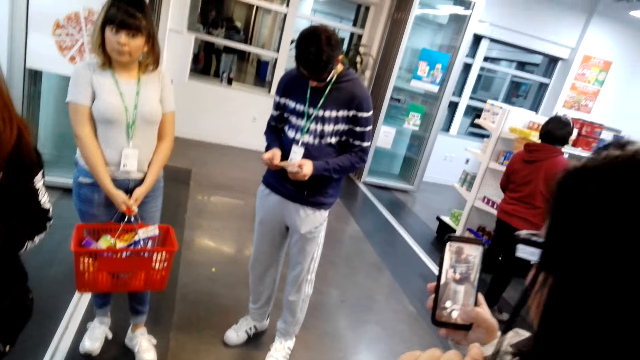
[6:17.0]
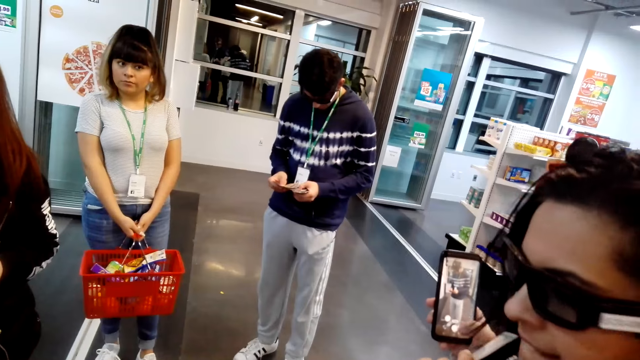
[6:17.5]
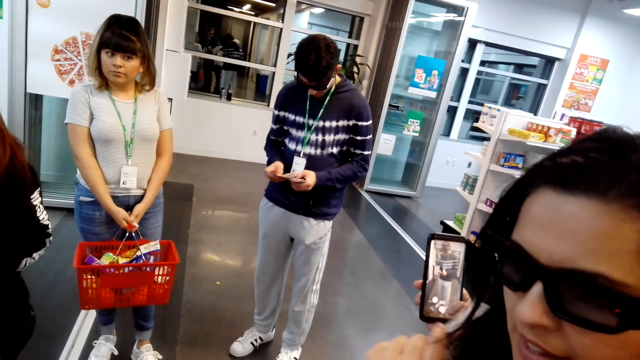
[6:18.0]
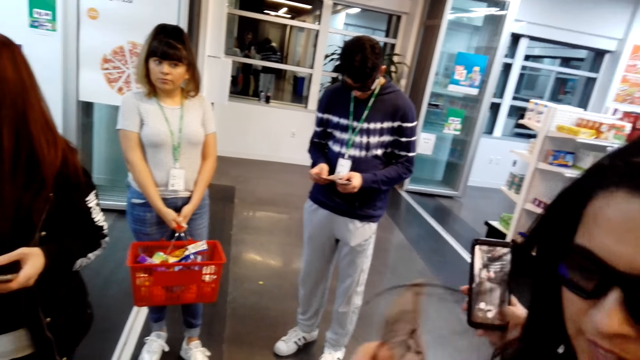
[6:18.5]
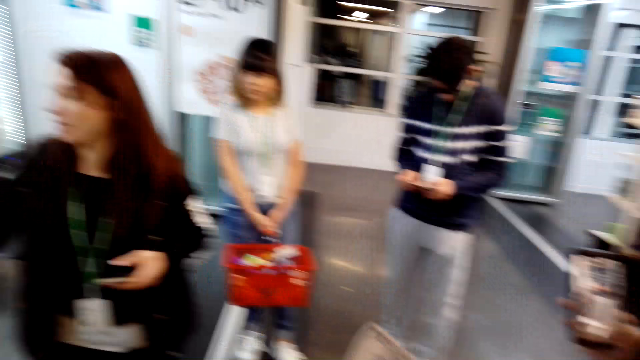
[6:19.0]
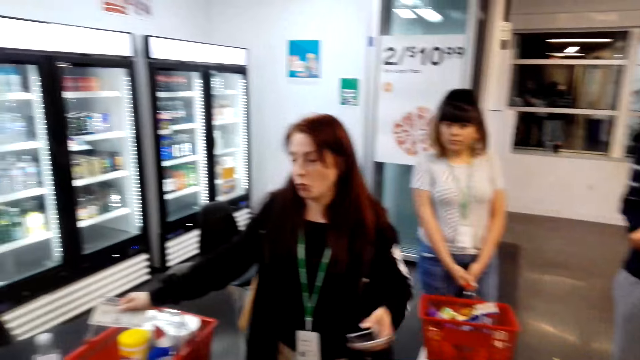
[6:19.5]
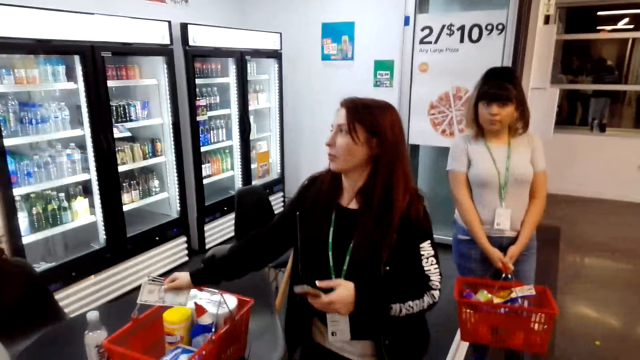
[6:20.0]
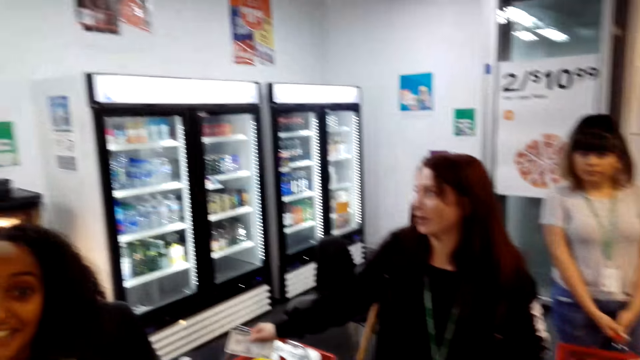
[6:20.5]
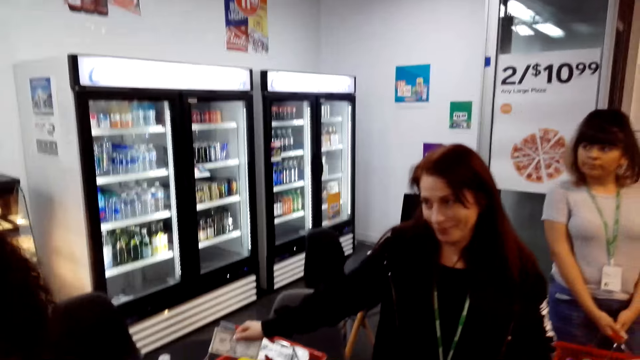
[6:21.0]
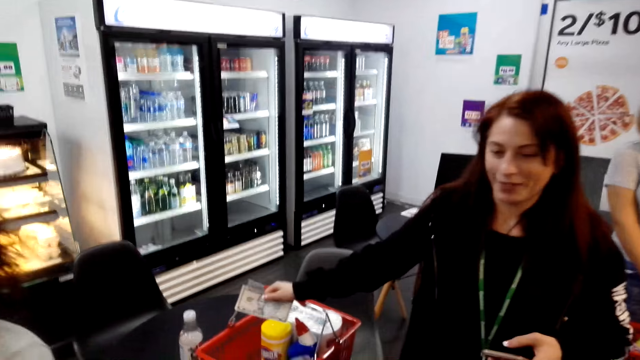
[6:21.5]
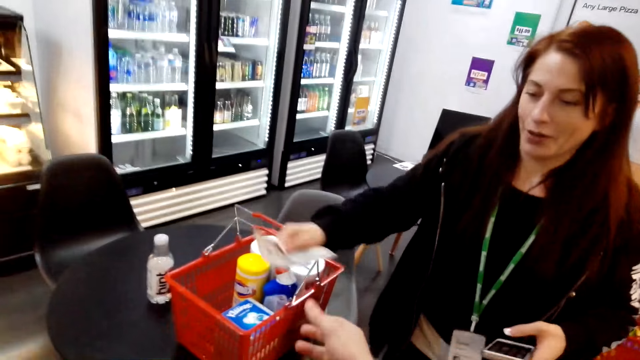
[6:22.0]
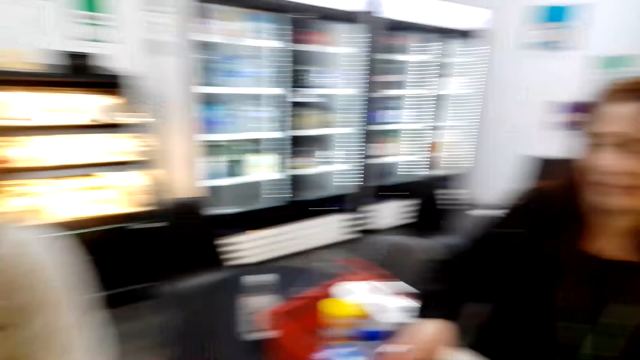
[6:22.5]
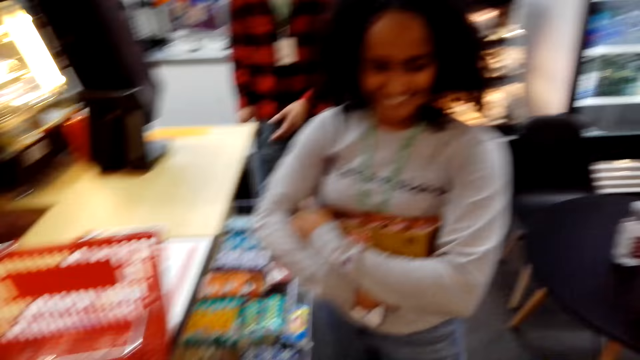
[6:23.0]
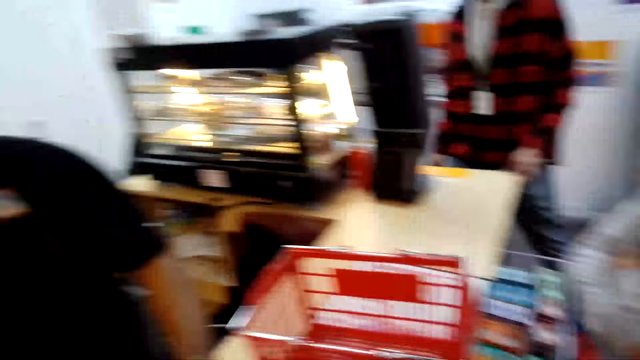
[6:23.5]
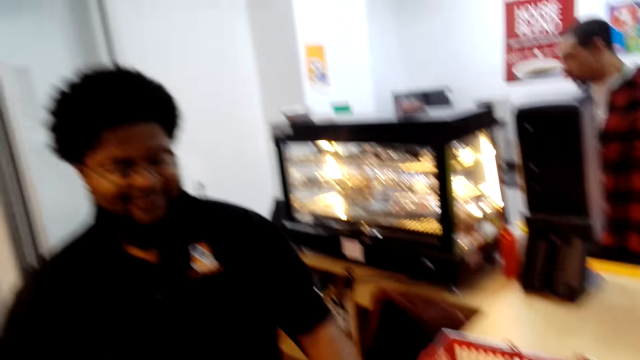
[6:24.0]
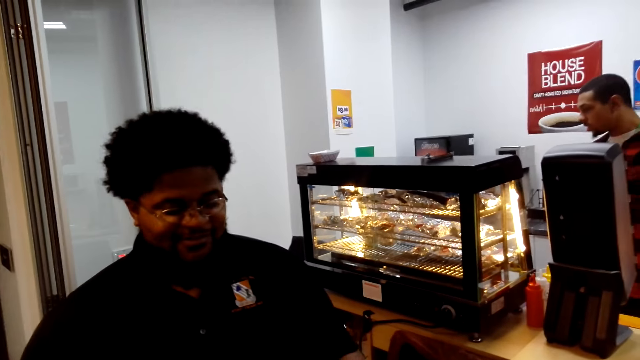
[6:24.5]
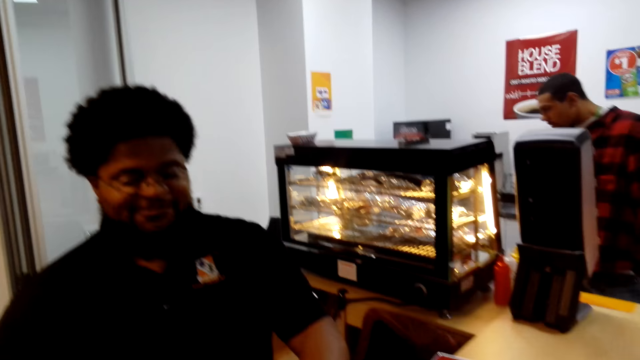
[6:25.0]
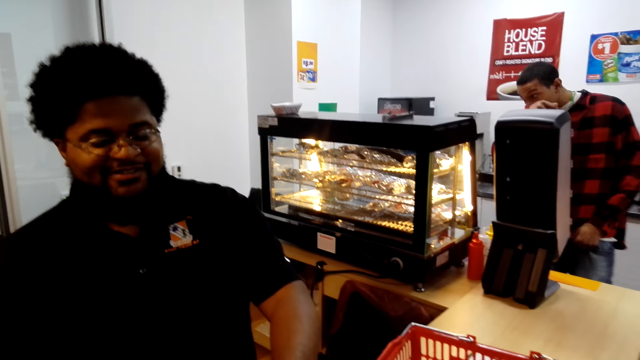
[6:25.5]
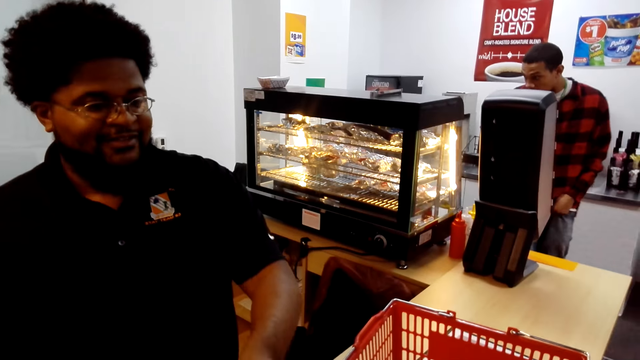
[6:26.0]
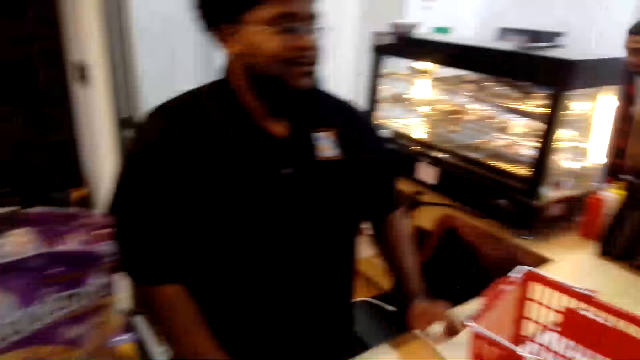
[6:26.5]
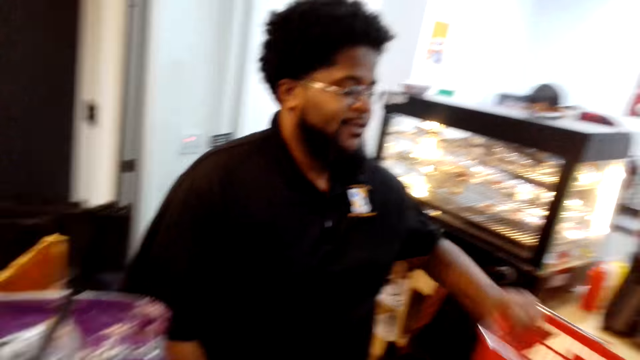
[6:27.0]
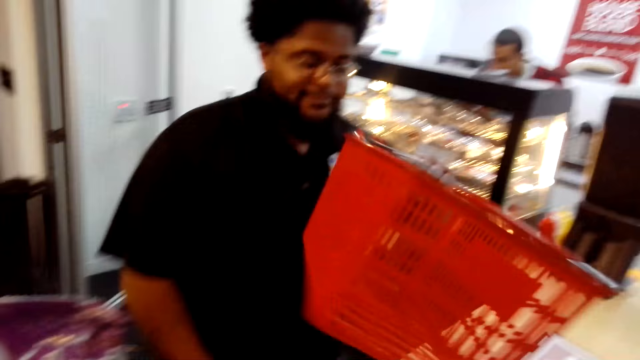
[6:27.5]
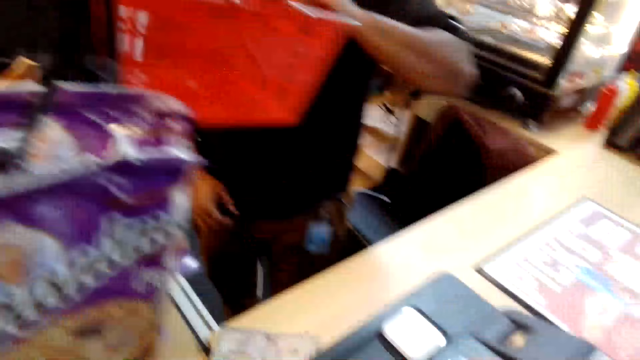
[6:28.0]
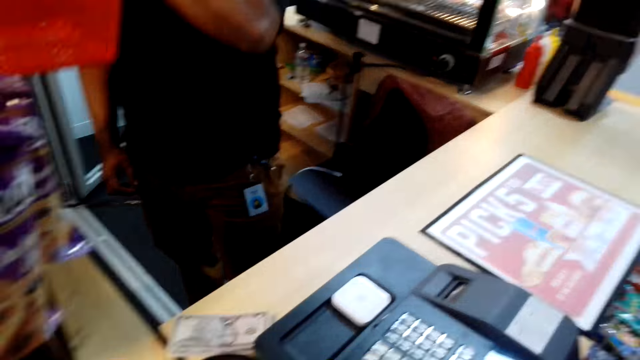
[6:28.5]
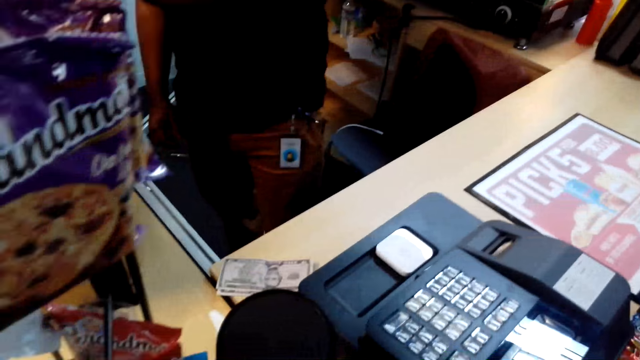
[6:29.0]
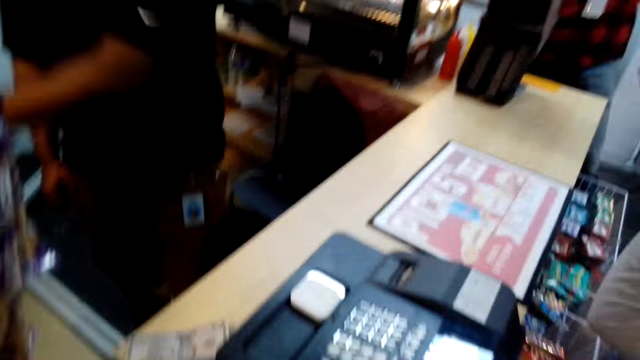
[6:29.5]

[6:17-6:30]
A person moves with the carrier bag. Another person holds the money. A woman sways a hand. Another person talks to the cashier. The person gives the money to another person. Another person straightens a cloth. Another person moves to the popcorn machine. Another person takes the basket aside.

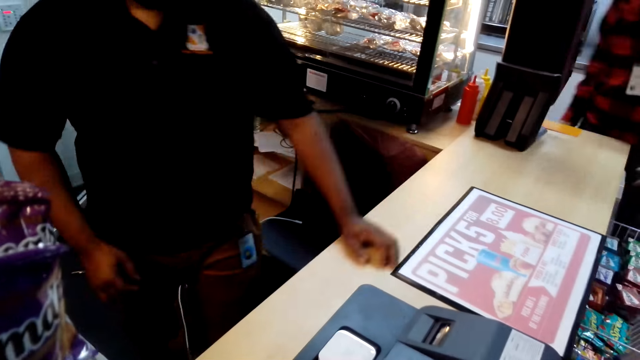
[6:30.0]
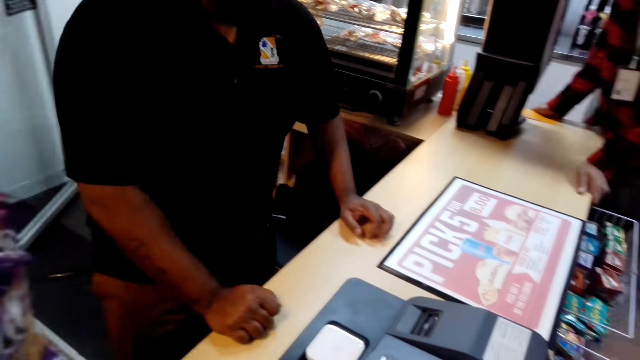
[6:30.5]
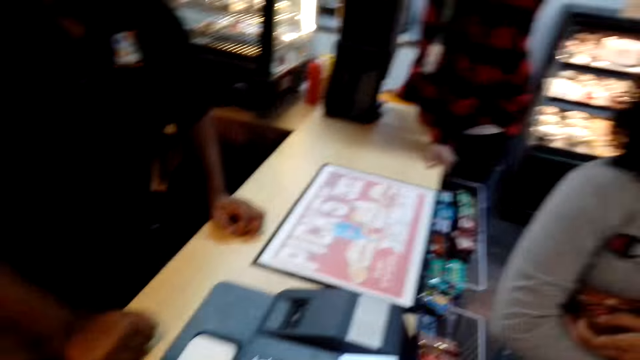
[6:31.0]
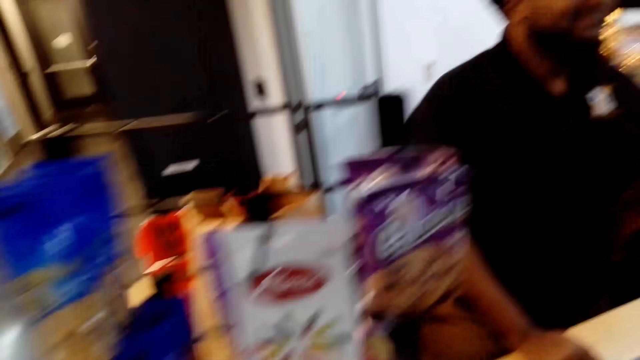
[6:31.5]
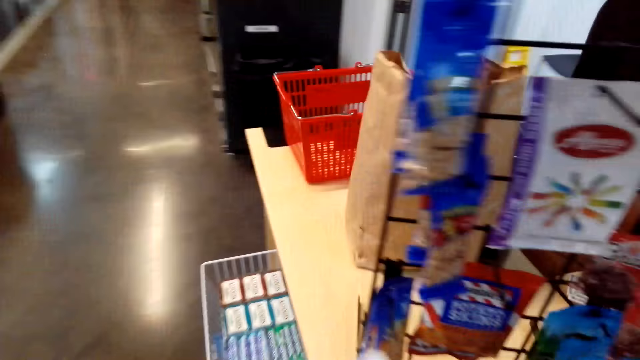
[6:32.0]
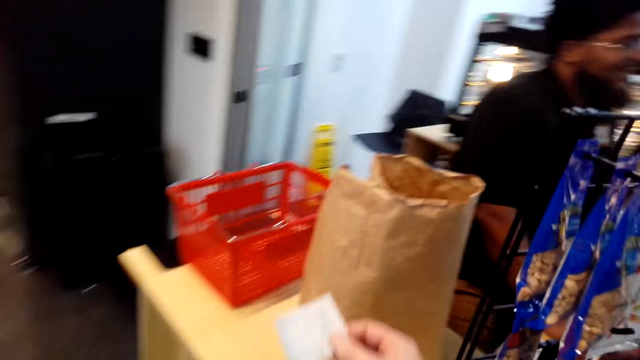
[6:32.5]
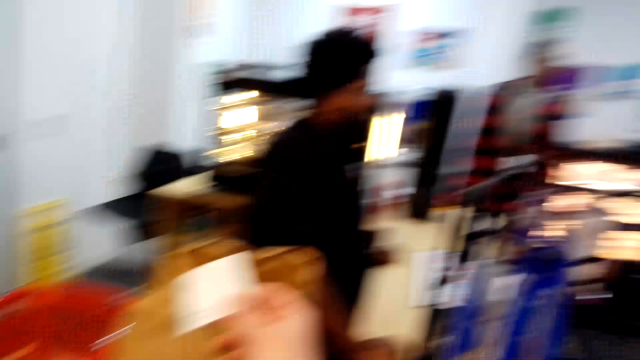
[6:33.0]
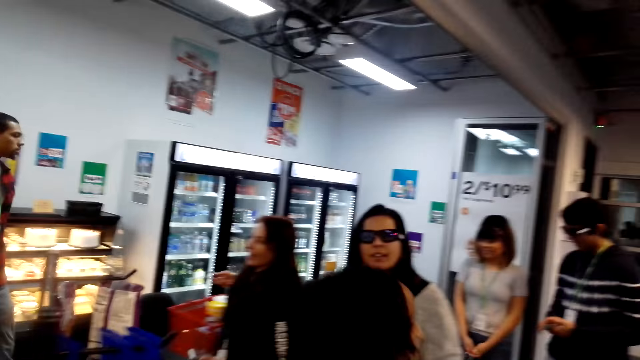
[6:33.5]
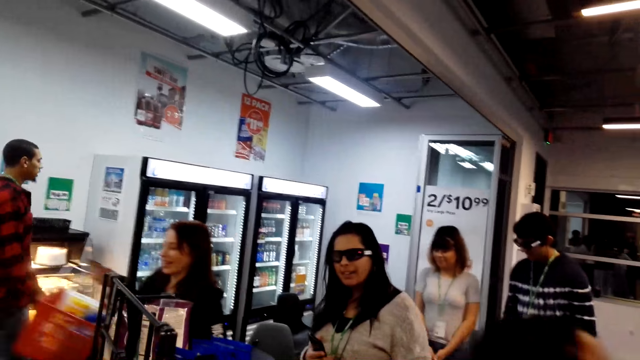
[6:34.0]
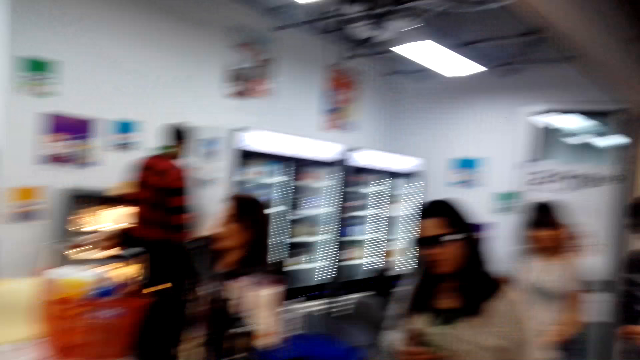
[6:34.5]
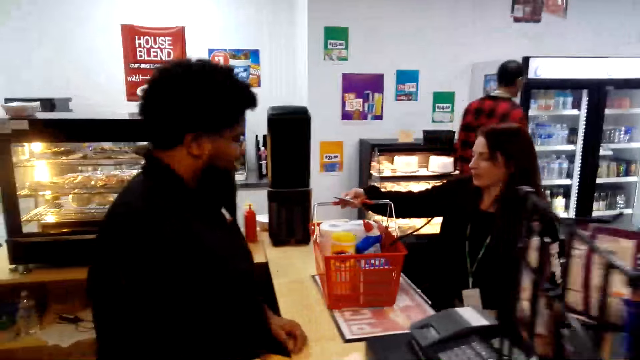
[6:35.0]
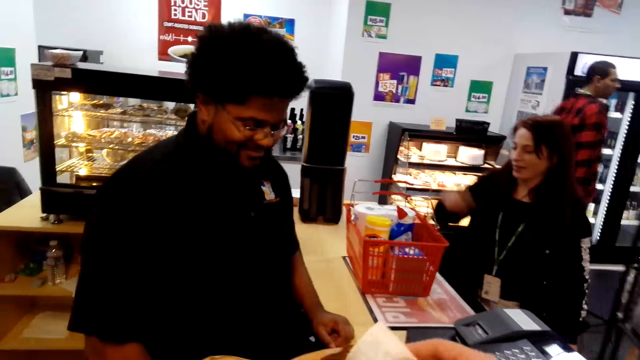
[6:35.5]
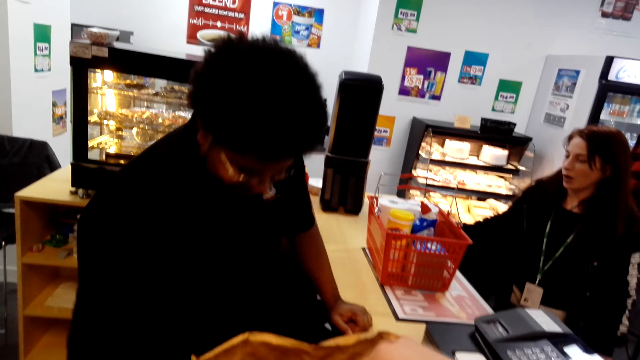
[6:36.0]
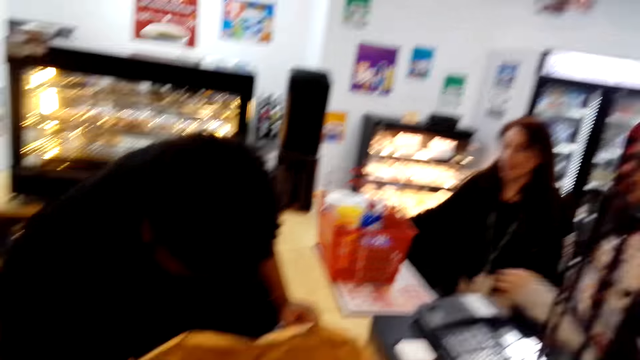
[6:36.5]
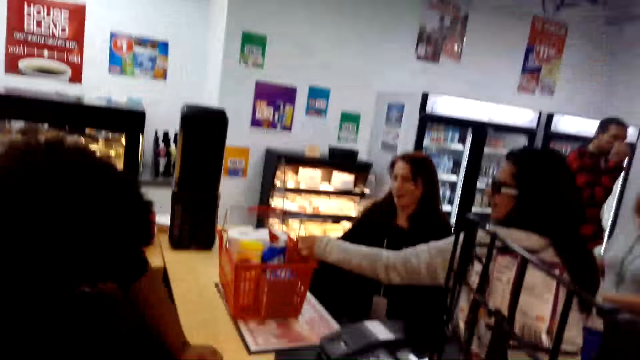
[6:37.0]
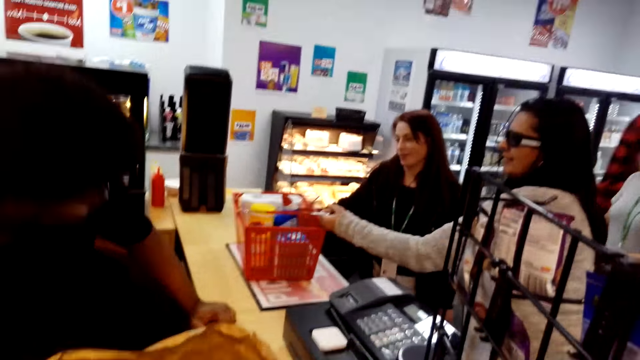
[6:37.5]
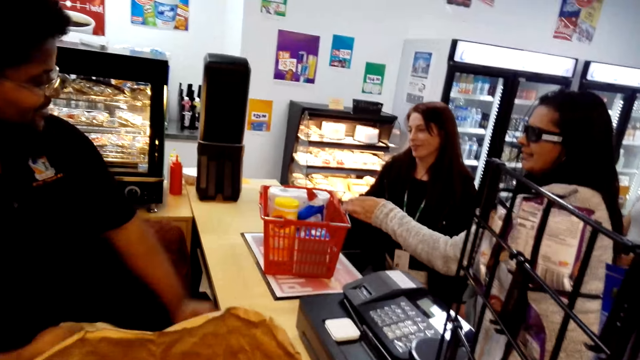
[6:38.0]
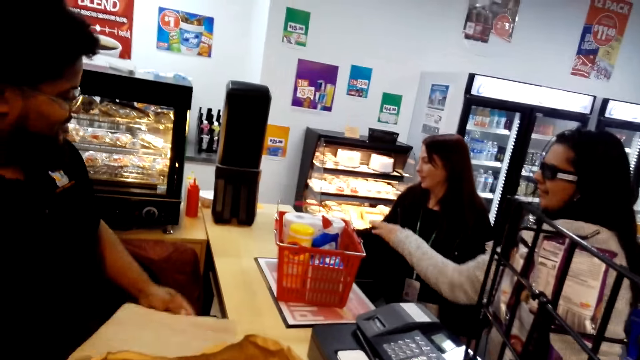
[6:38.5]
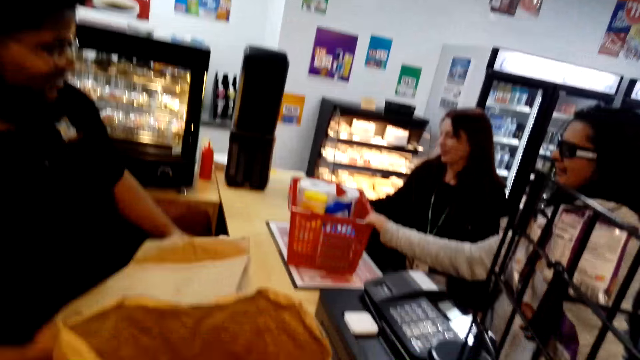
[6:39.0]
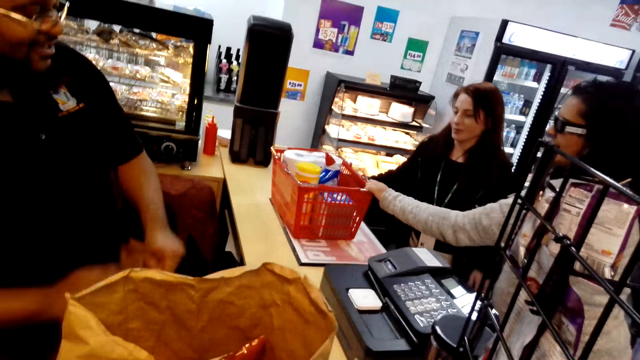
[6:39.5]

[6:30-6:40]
The camera wearer moves the receipt in the packet. A person moves the hand on the desk. The camera wearer picks a pack of items on a counter. Another person puts the tray on the cashier desk. Another person walks from the popcorn machine. The first person moves down the desk. Another person pulls the basket. A woman aligns a cart on the counter. The first person holds the packet.
